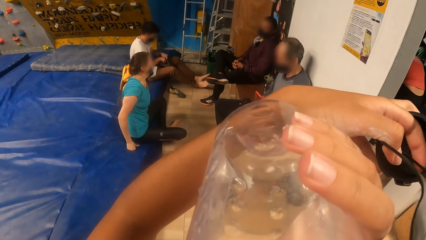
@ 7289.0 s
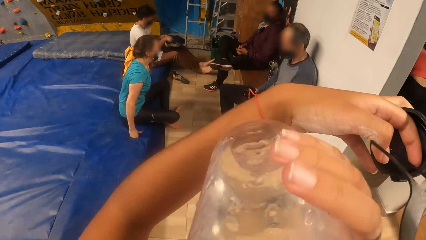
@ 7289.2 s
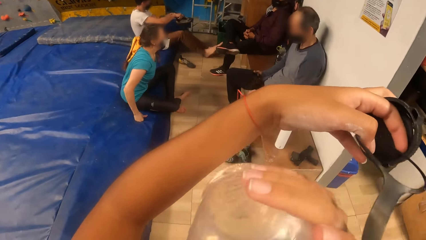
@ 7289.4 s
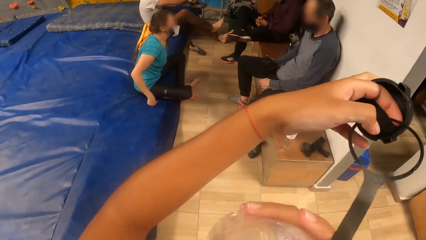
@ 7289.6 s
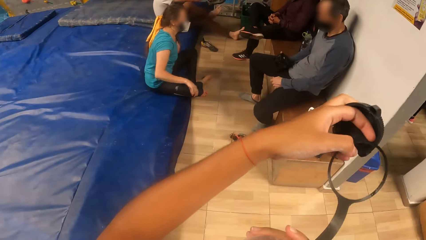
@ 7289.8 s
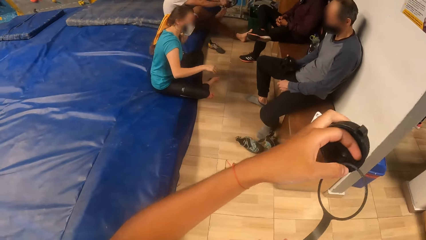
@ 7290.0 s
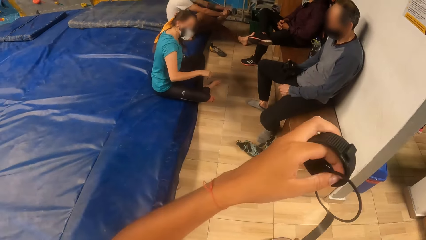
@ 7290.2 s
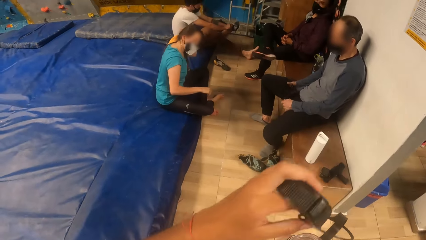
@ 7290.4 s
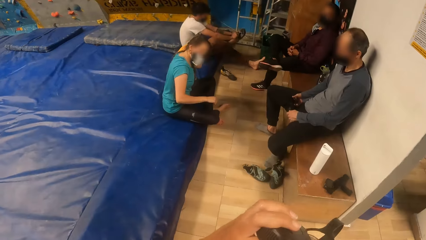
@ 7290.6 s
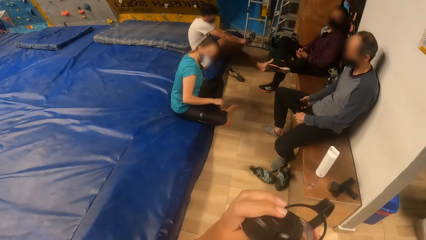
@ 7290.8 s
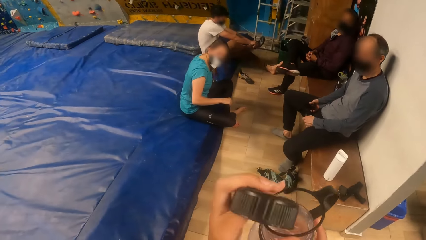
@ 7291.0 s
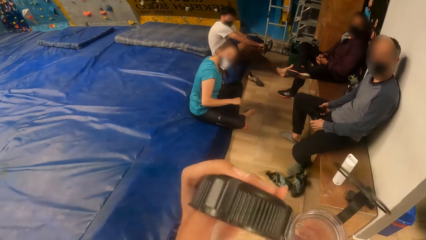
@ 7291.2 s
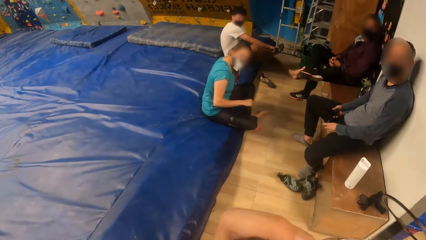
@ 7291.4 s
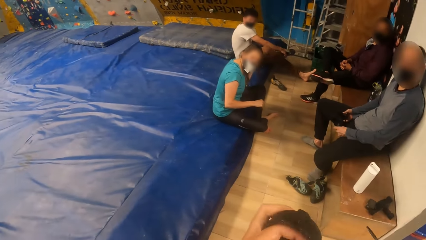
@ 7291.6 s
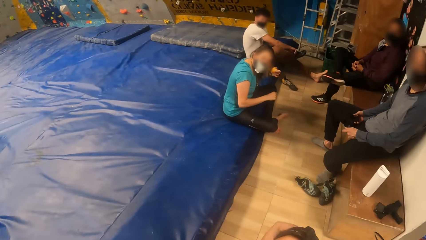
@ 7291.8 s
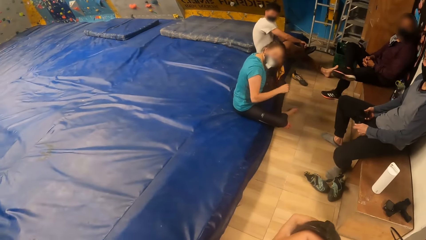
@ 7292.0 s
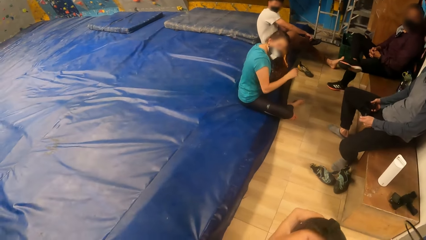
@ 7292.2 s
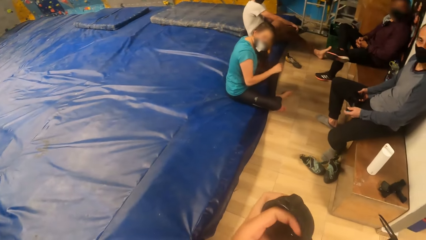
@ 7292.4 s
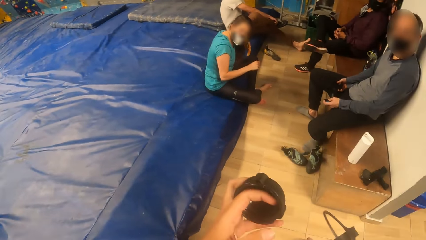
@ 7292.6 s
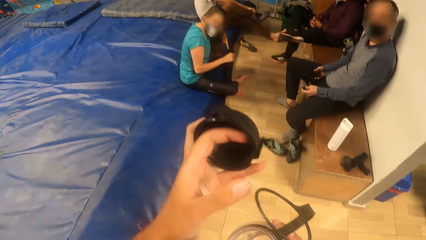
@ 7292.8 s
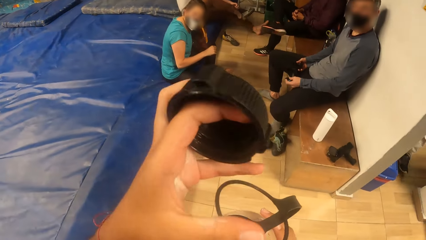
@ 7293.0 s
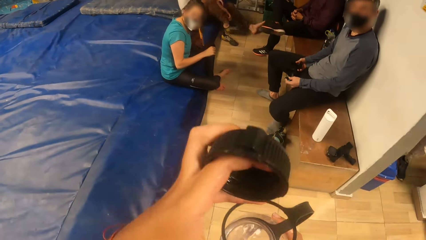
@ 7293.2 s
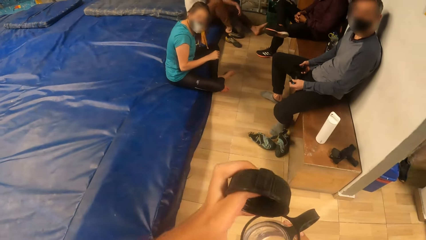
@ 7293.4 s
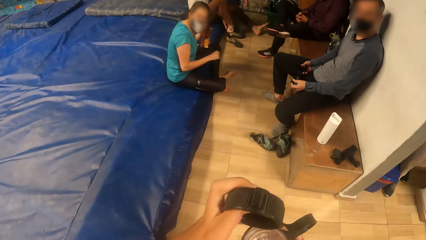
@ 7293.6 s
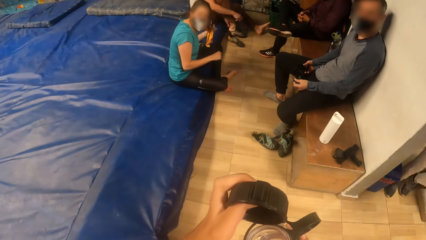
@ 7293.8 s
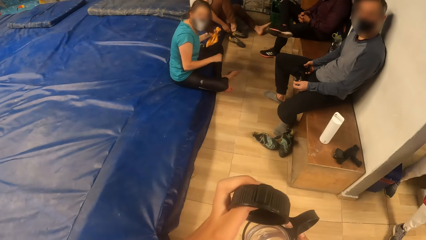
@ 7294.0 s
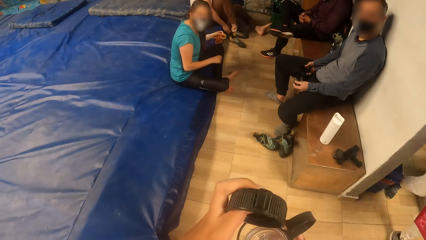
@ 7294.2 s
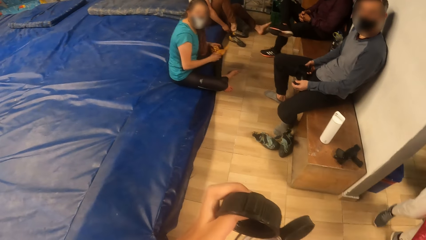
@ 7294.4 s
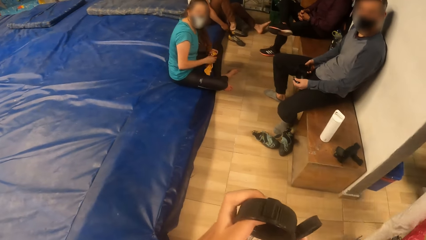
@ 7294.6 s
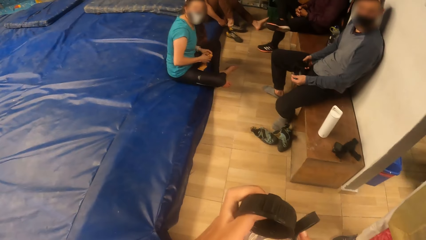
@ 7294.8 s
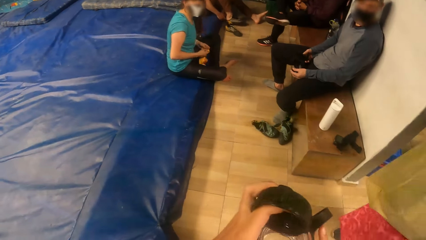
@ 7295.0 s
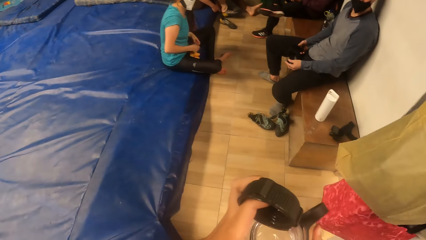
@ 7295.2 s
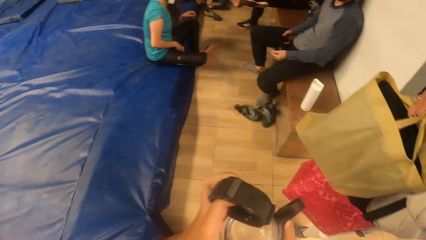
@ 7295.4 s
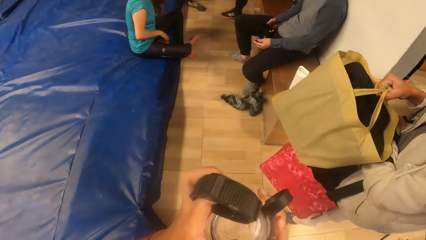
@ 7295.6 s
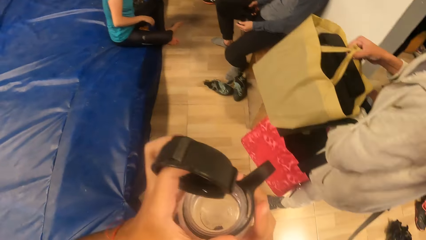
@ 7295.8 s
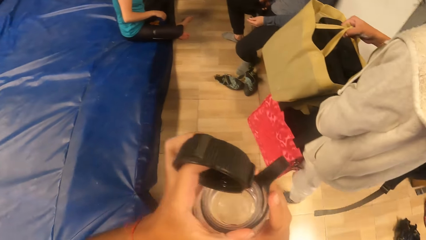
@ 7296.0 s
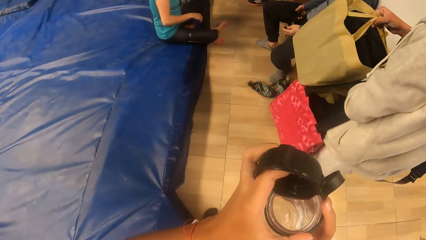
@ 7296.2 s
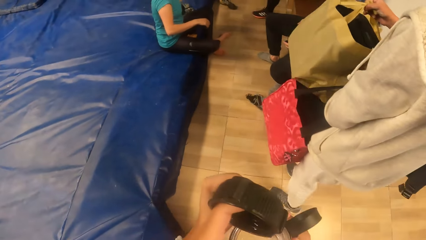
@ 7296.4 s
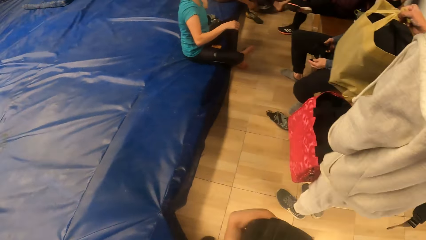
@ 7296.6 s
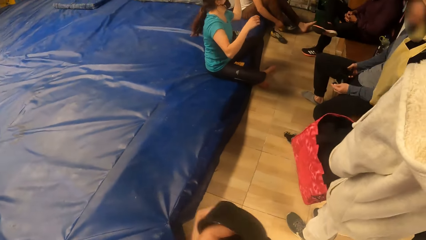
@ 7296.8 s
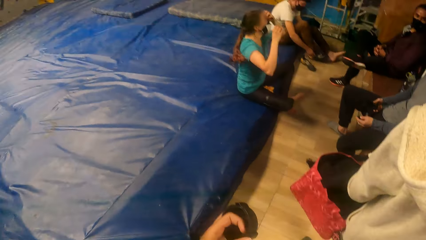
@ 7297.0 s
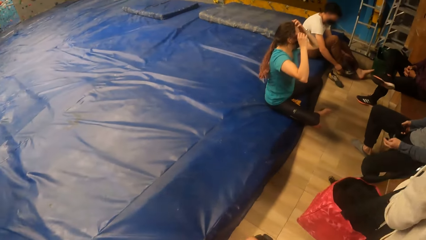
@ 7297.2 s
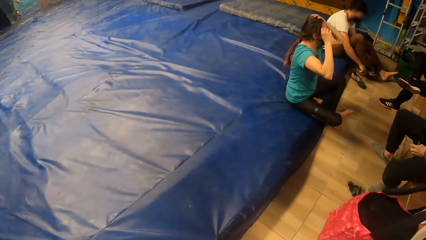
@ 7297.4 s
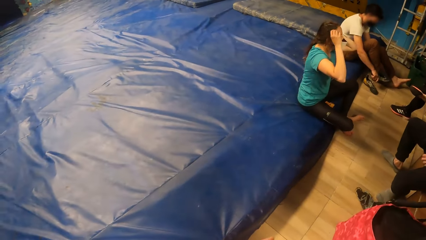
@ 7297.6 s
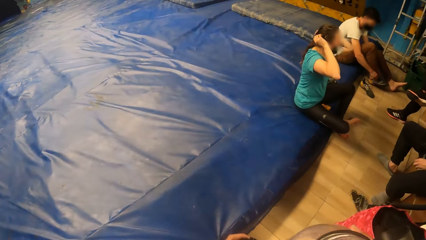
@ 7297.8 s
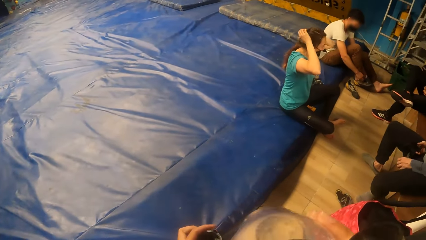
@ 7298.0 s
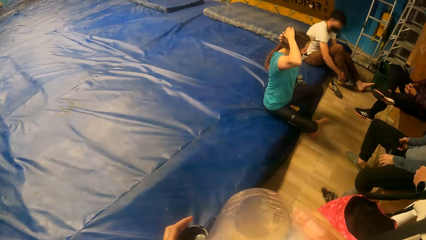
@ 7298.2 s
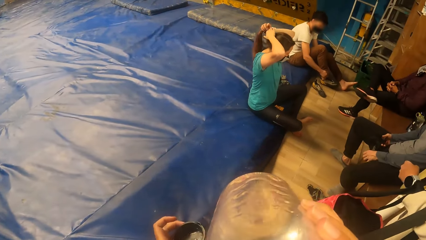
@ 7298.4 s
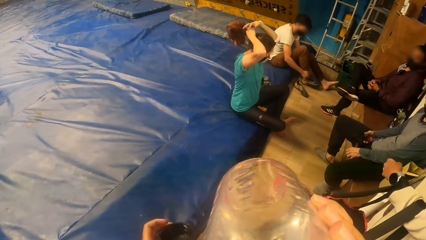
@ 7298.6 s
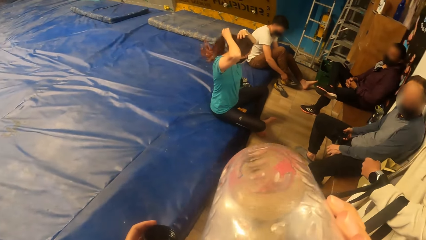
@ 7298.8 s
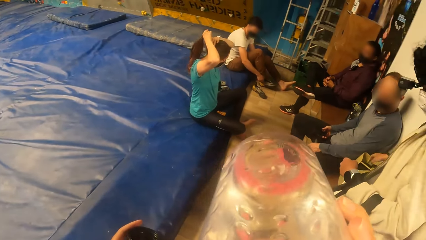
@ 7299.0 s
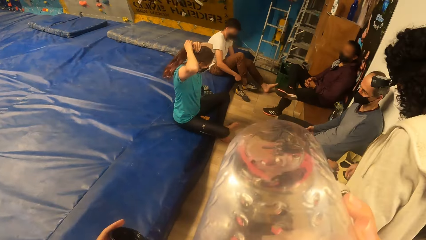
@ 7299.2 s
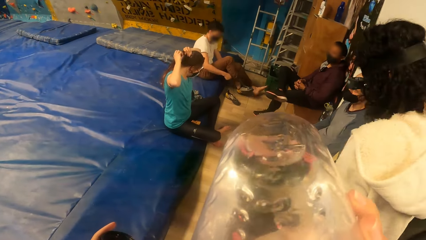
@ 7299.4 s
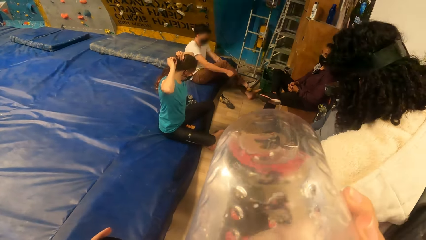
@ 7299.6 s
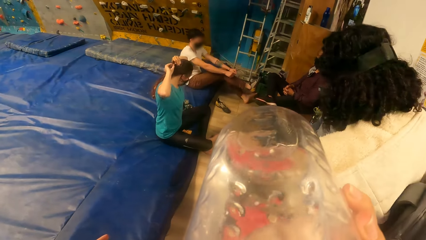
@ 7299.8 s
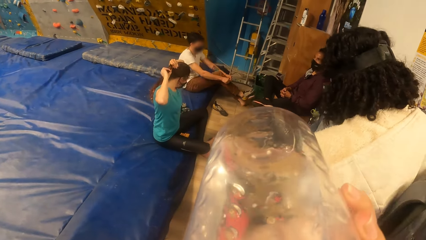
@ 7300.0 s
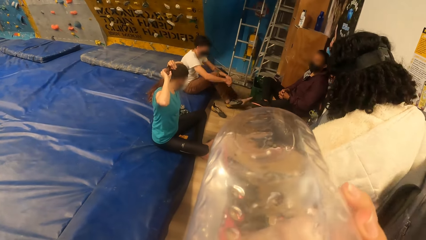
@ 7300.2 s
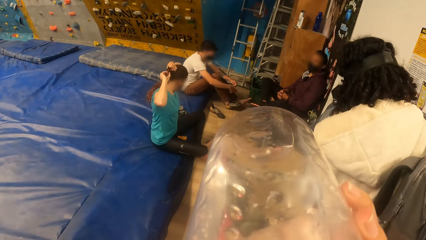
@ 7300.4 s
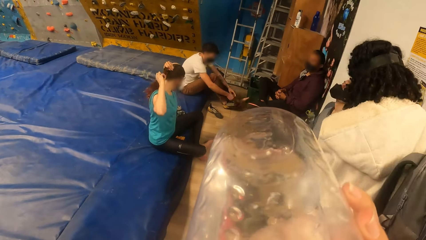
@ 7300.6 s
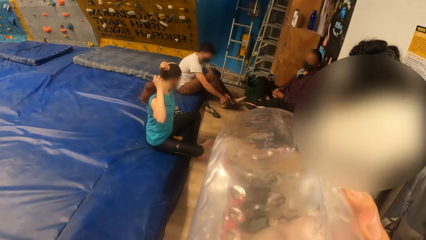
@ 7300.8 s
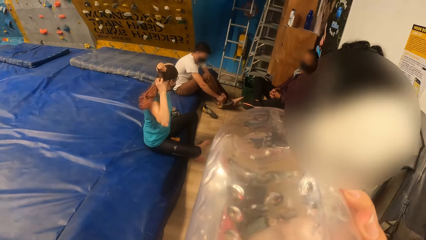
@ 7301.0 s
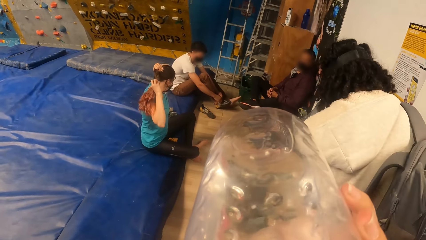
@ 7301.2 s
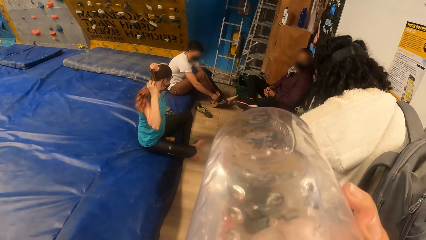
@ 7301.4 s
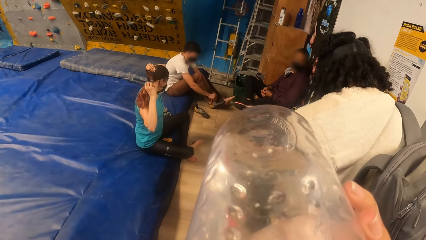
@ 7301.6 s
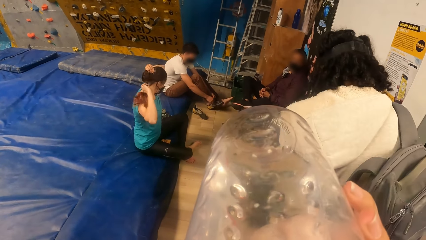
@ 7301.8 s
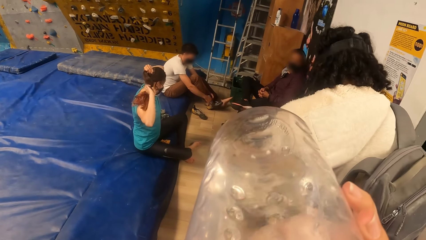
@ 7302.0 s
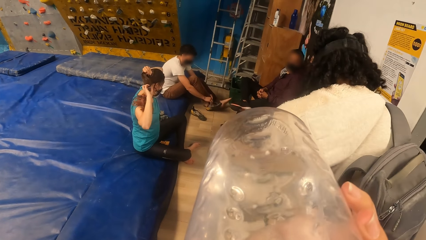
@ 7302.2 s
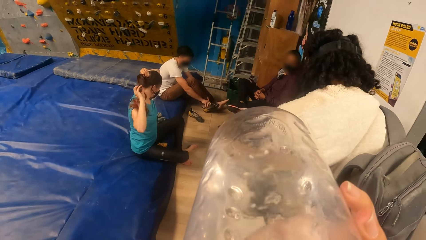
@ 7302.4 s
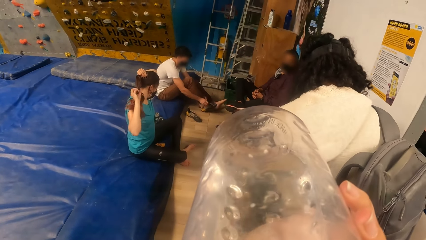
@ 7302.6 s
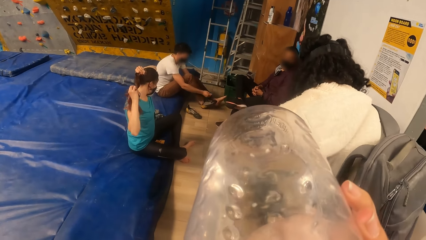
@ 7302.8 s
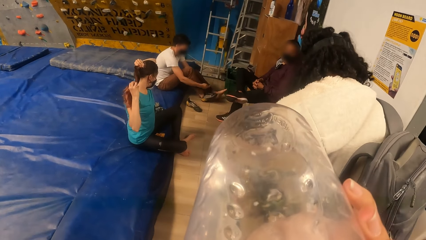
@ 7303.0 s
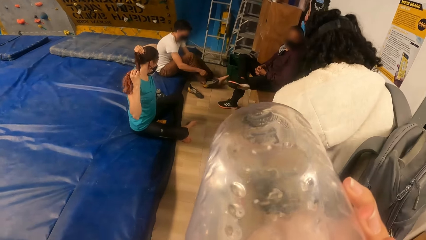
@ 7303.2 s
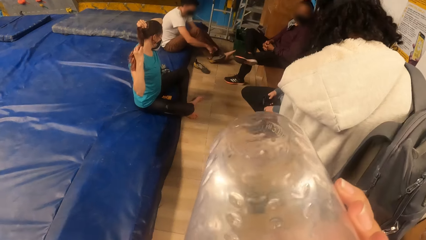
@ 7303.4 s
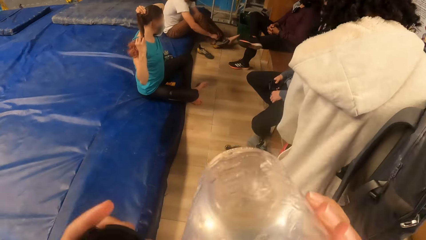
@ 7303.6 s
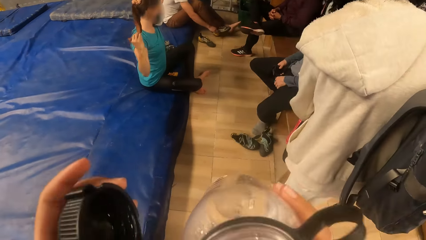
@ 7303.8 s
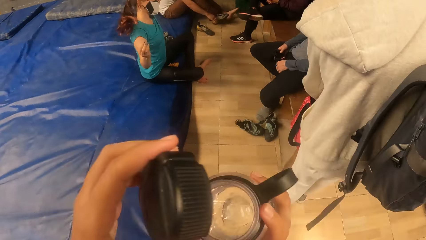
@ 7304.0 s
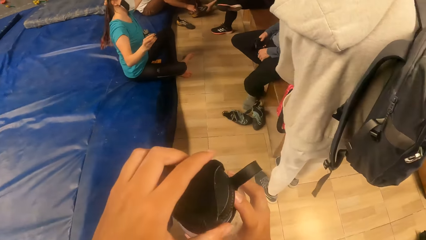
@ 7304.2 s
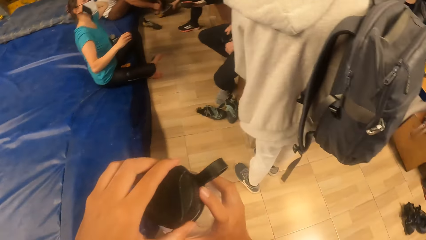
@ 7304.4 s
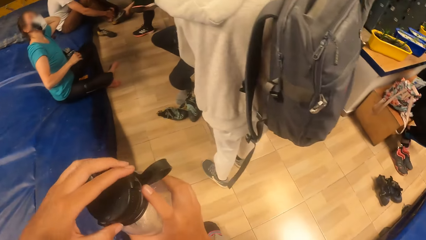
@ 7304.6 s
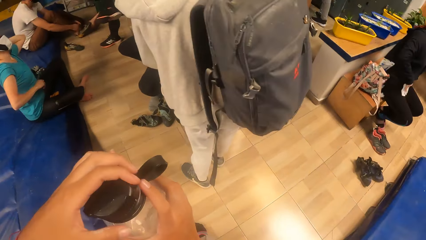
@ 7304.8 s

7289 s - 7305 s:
The camera wearer removes the water bottle from the mouth. They hold the water bottle with both hands. They stare around. They drink water. They remove the water bottle from the mouth. They close the lid on the water bottle with a hand.
